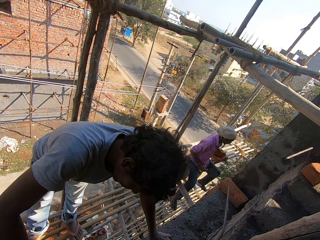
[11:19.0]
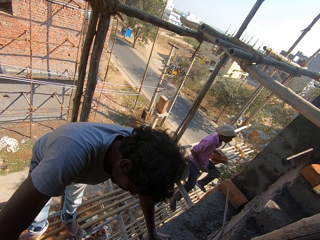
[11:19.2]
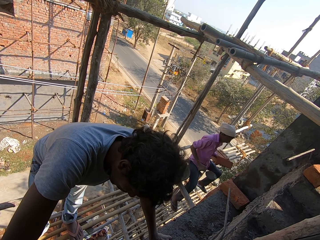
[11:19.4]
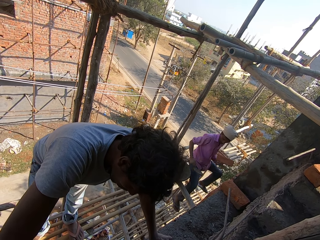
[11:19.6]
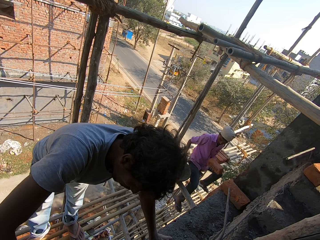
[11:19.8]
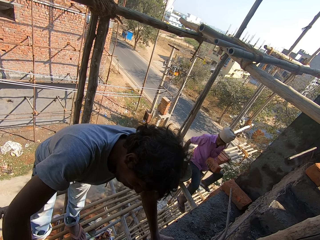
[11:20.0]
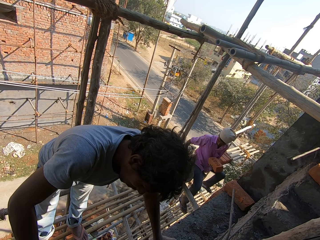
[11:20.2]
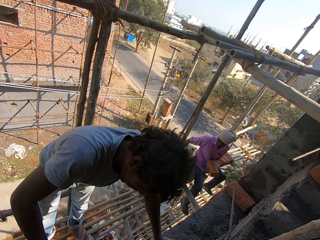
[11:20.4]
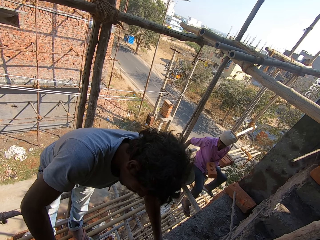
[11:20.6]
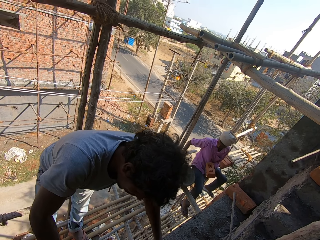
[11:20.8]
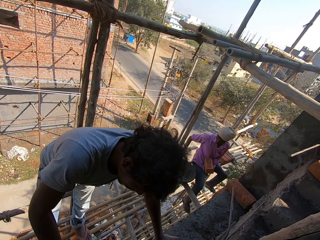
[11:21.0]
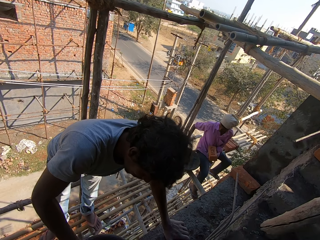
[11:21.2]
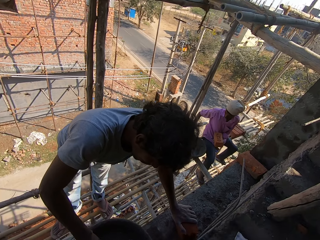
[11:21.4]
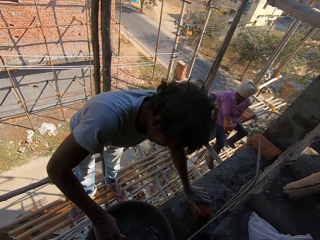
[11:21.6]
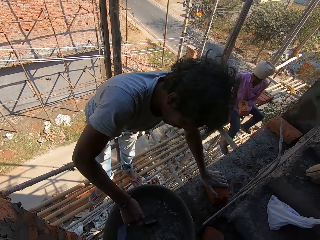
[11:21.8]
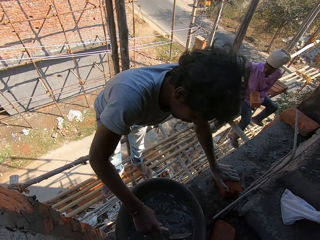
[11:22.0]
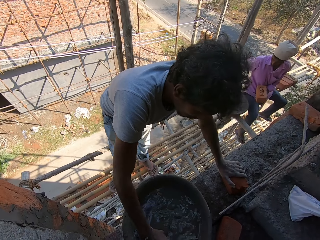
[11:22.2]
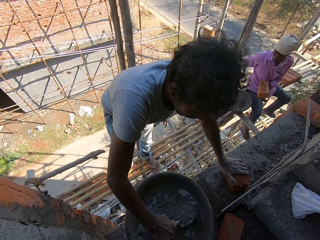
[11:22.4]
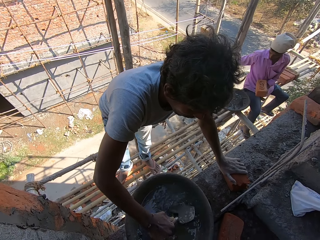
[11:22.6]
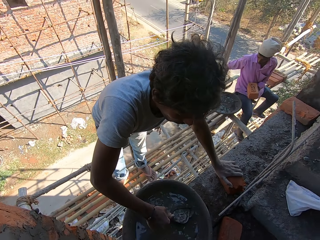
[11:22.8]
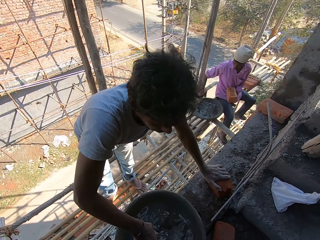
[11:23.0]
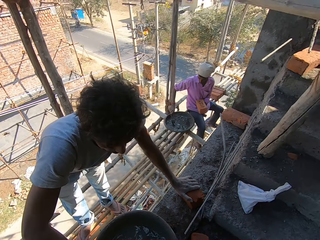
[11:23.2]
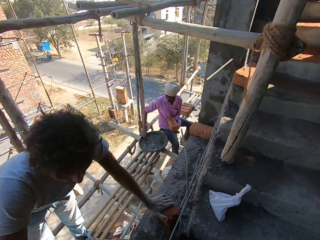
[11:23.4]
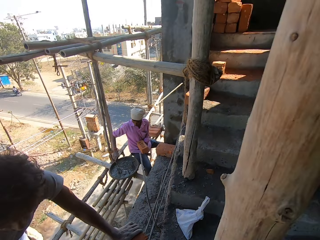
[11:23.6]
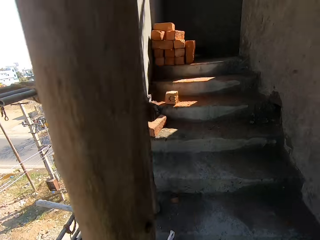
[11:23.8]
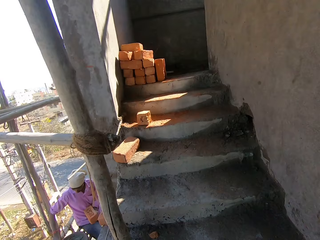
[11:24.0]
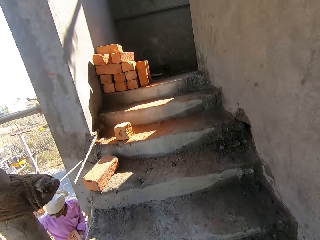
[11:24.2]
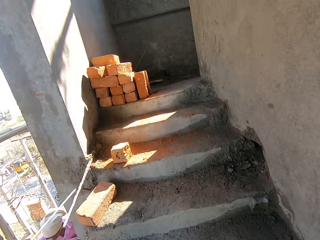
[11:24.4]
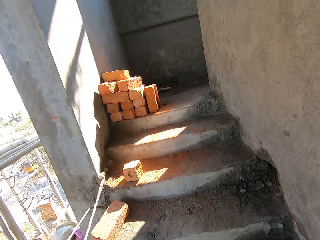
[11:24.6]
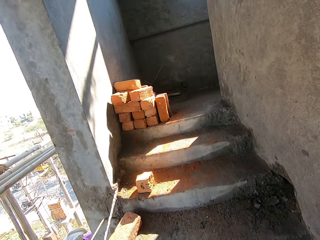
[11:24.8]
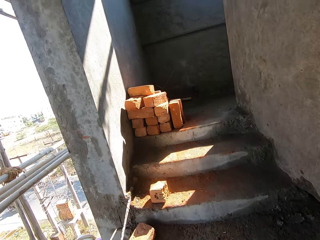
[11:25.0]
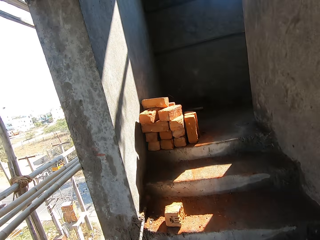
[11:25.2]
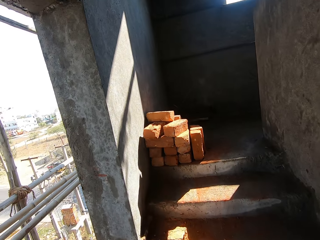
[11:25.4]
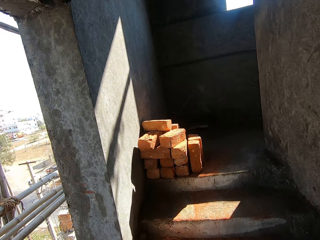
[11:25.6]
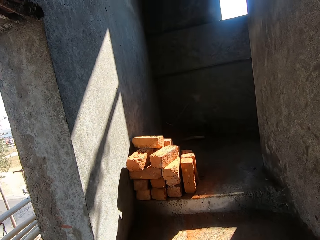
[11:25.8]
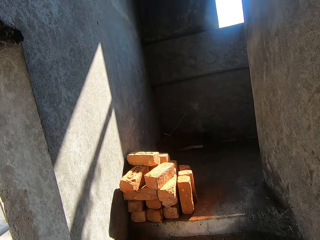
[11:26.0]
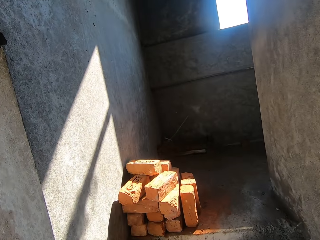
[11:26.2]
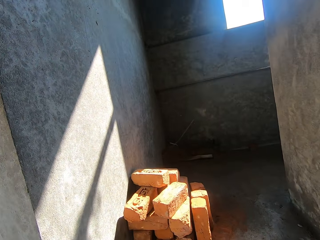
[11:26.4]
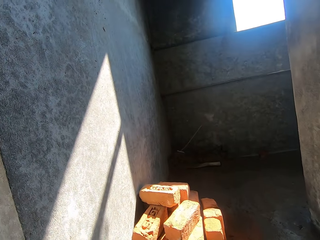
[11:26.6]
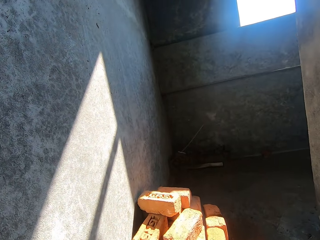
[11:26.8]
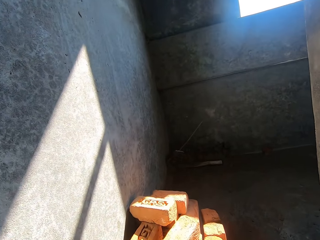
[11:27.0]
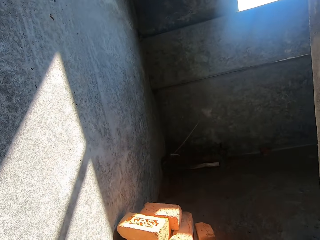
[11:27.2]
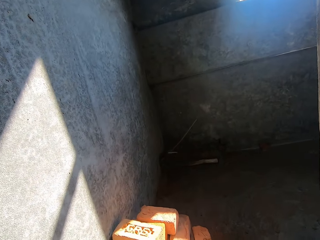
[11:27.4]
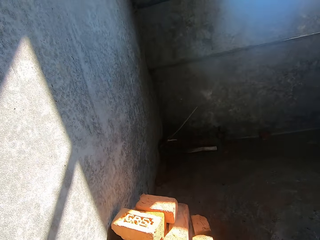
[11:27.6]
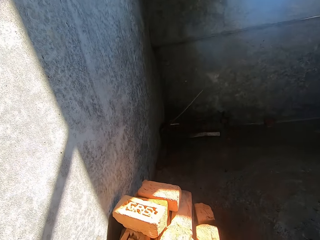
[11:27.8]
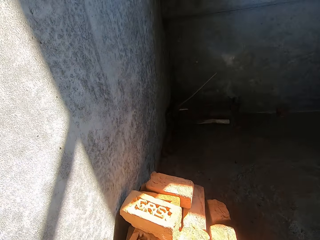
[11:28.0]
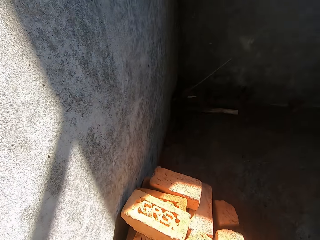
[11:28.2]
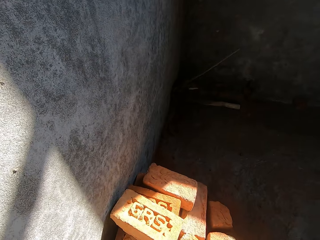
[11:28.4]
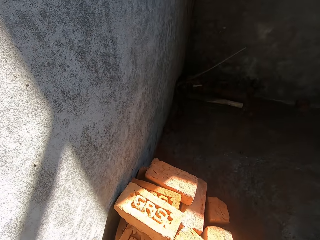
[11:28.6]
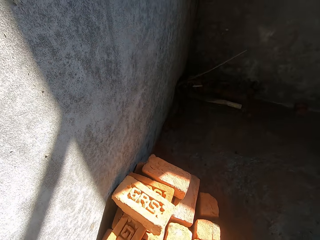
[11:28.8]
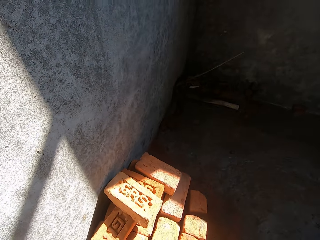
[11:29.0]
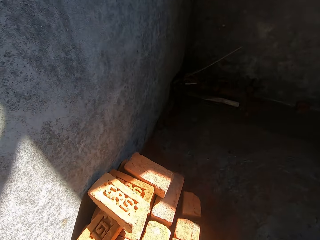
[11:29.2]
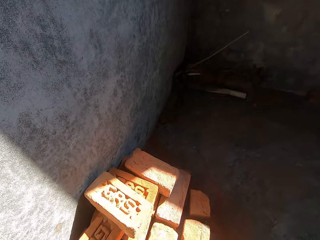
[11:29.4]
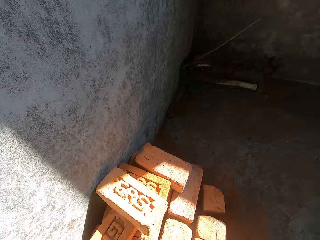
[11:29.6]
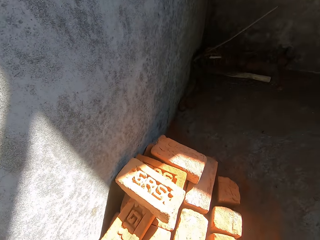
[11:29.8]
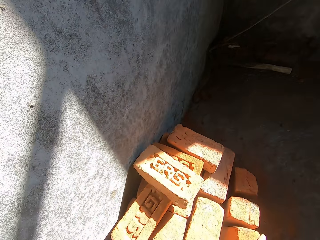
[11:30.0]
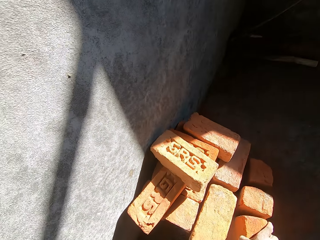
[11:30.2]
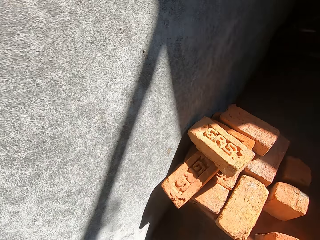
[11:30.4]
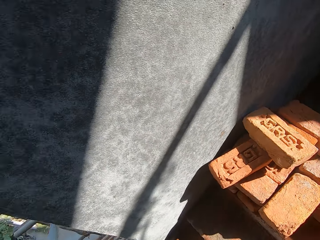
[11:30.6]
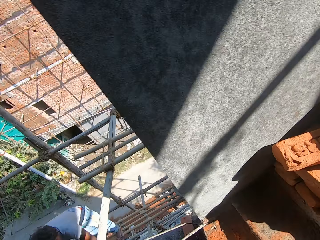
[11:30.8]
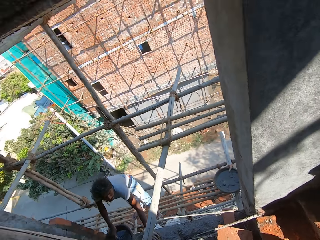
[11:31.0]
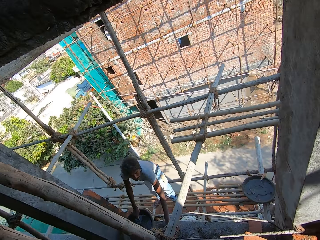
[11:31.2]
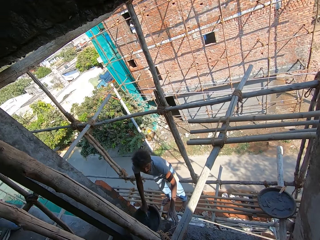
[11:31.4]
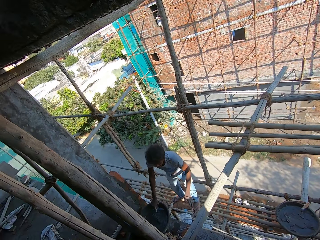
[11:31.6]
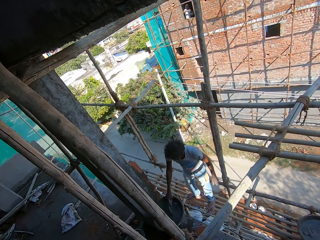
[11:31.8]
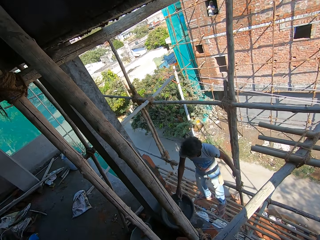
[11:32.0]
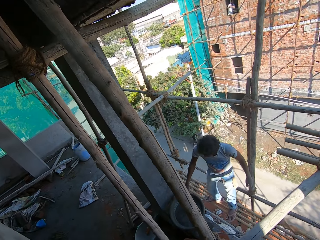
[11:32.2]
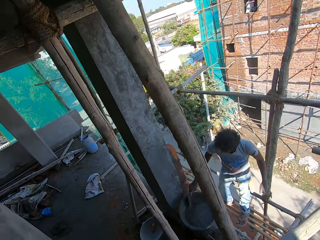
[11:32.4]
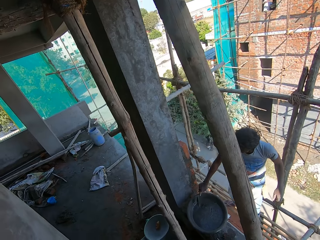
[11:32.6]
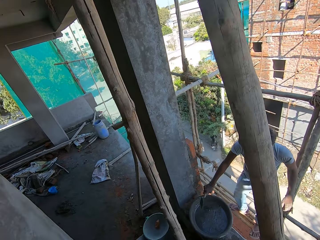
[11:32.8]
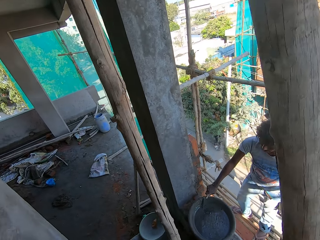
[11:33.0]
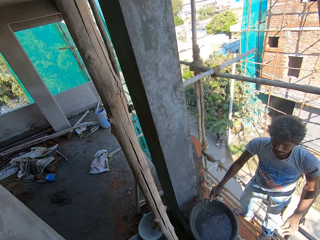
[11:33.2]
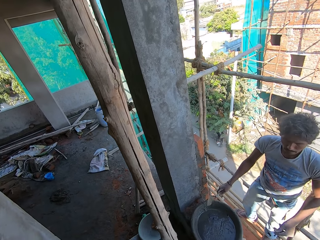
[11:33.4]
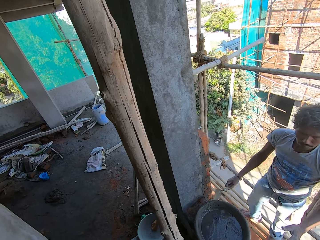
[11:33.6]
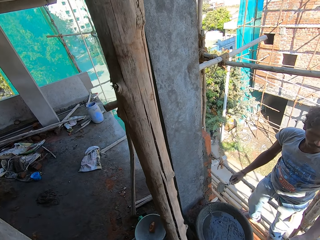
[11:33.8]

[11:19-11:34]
A man collects cement with a brick trowel. The camera wearer walks upstairs. They pick up a brick stone from the stack of brick stones. They take a brick again. They walk downstairs. They give another man a brick stone. The other man hits the brick trowel against the cement basin.

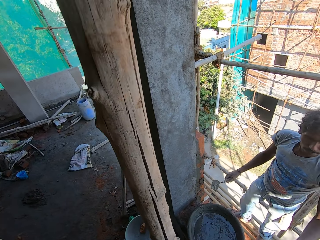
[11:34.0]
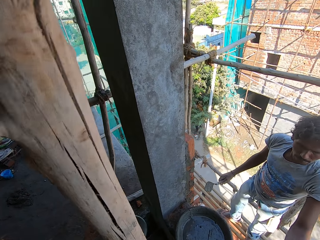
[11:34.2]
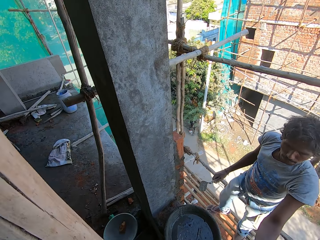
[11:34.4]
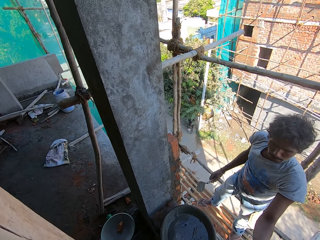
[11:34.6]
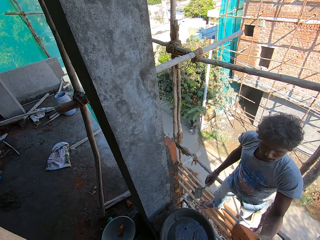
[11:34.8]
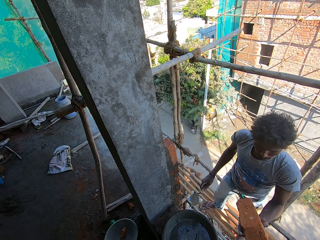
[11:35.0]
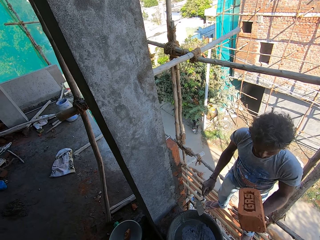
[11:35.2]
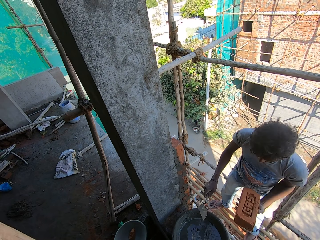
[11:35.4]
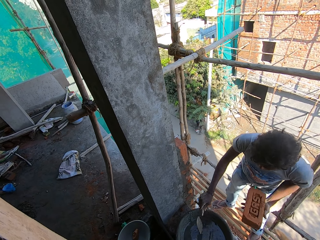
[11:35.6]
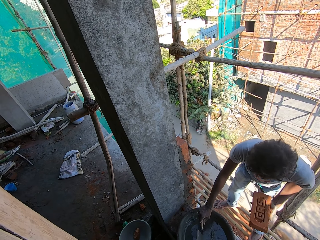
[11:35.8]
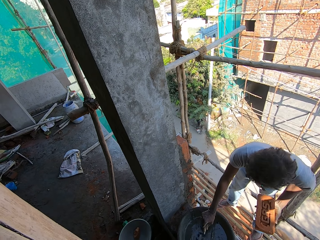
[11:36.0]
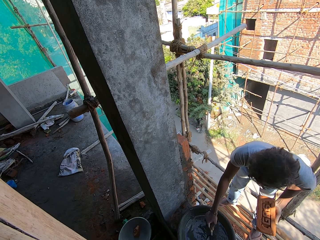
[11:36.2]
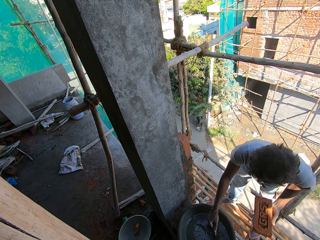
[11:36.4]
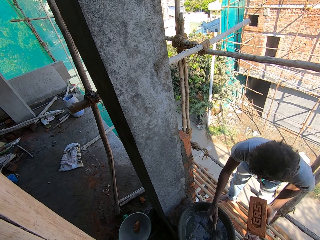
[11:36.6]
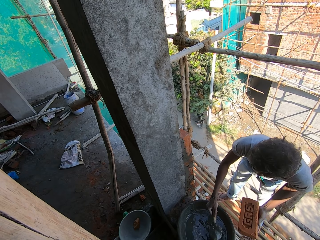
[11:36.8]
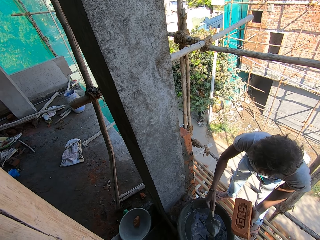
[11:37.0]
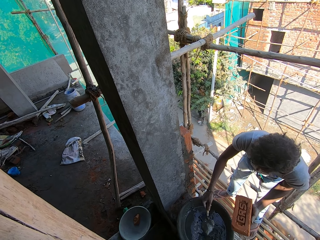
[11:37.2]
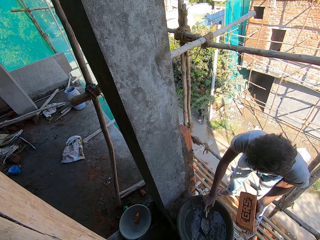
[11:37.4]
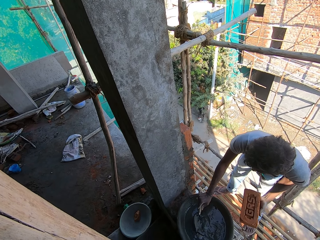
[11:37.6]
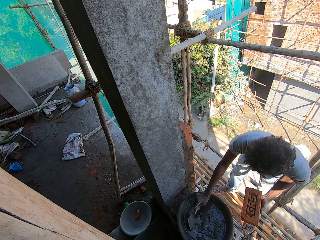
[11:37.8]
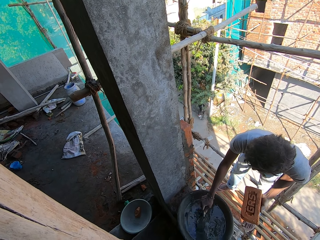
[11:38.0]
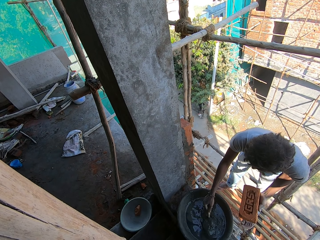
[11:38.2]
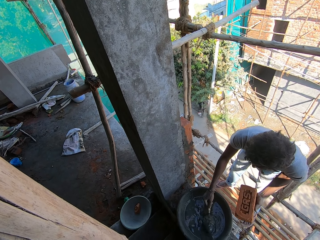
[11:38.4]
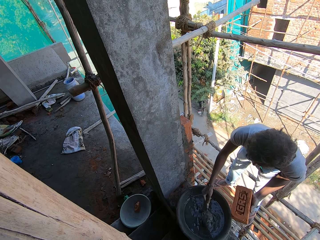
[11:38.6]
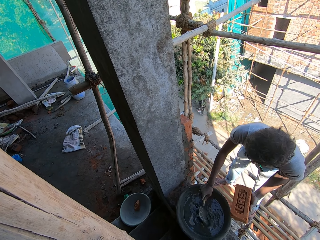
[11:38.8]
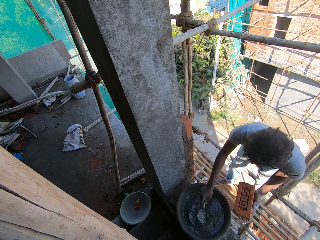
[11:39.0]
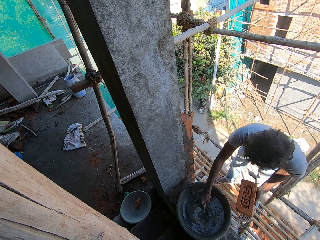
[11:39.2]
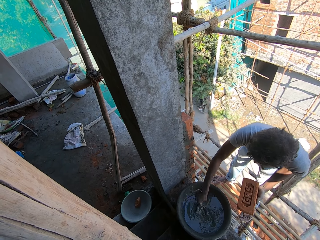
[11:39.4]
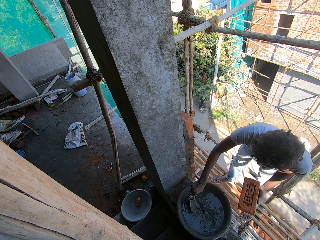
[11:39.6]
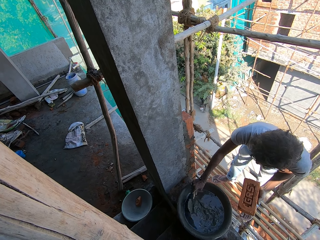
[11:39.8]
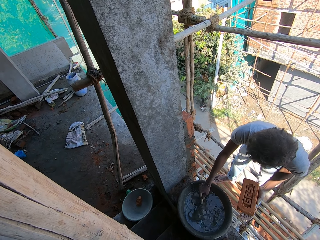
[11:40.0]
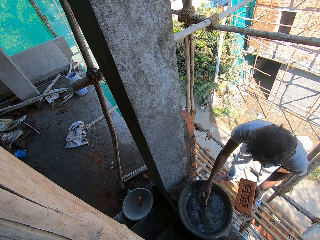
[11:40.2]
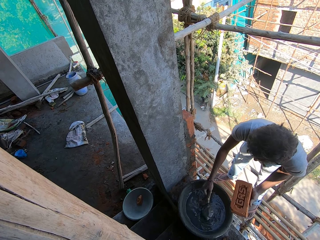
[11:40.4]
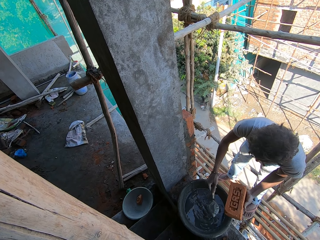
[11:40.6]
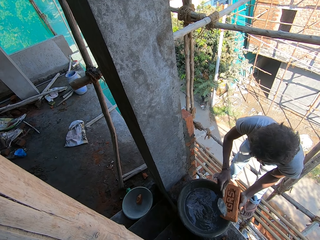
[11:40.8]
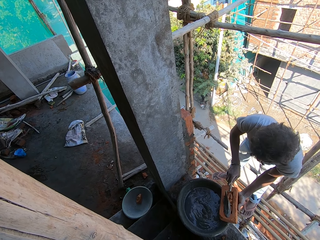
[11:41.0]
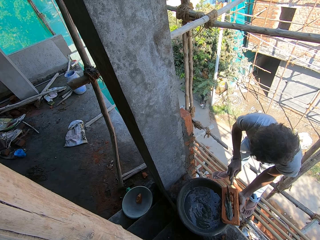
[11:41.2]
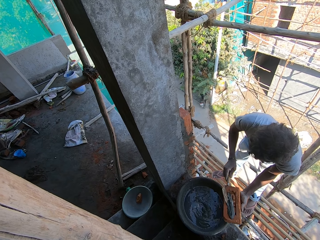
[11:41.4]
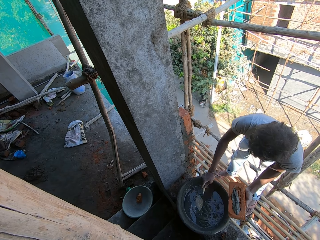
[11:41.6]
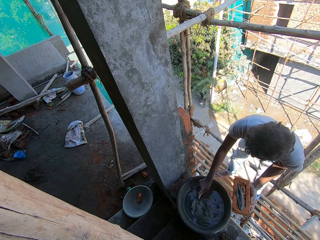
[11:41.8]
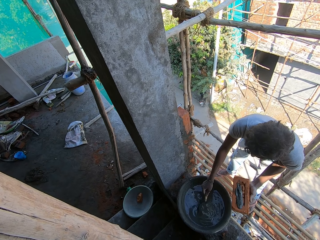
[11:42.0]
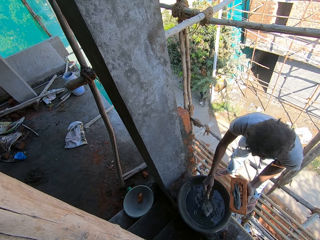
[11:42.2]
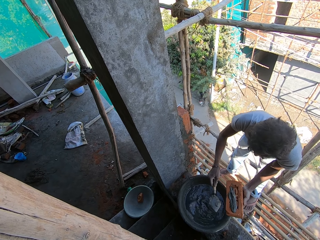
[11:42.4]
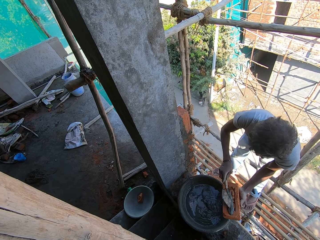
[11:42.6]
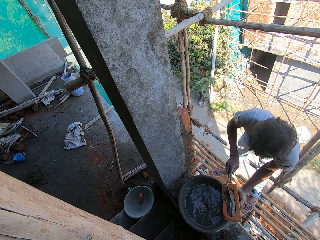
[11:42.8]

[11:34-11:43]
A man takes a brick. The man collects cement or mortar with a brick trowel. The man pours cement on the brick stone with the brick trowel. The man puts mortar on the brick and scoops mortar.
